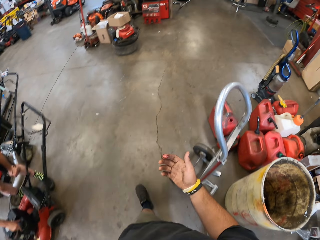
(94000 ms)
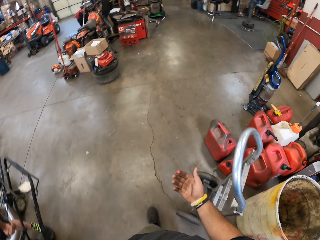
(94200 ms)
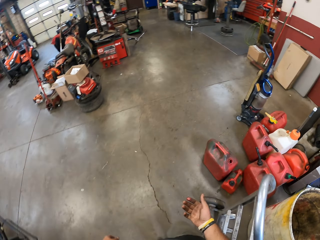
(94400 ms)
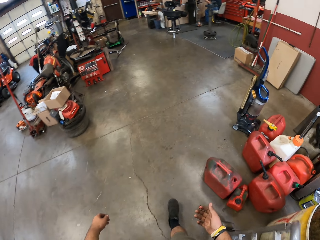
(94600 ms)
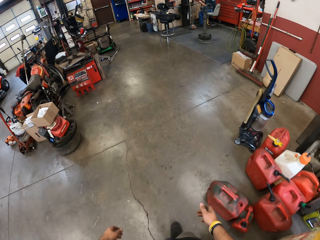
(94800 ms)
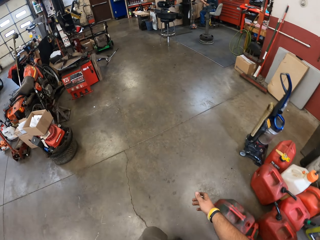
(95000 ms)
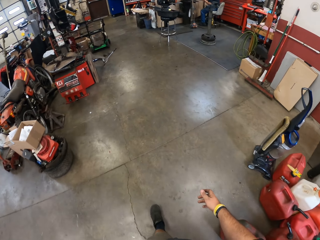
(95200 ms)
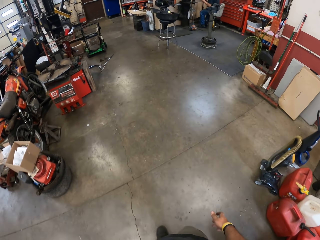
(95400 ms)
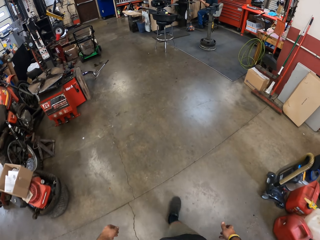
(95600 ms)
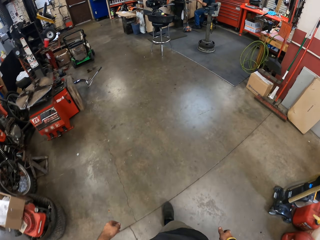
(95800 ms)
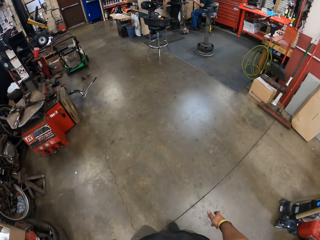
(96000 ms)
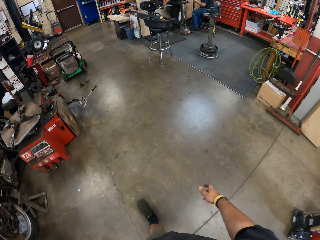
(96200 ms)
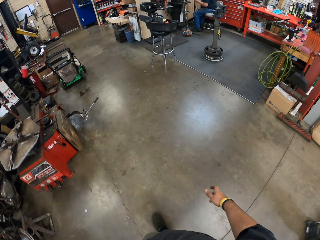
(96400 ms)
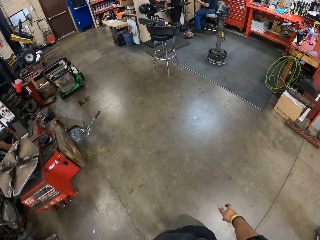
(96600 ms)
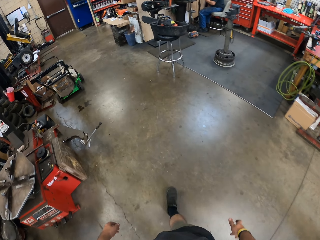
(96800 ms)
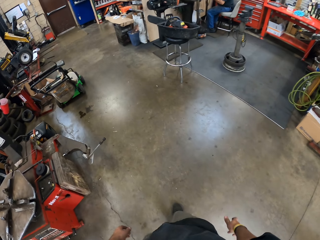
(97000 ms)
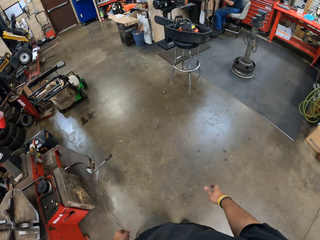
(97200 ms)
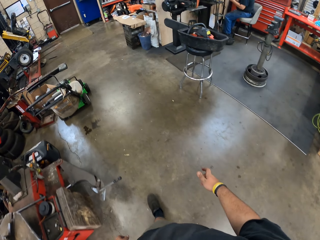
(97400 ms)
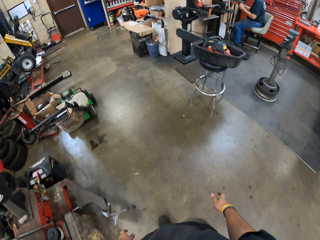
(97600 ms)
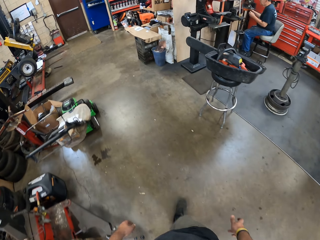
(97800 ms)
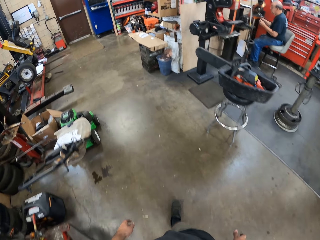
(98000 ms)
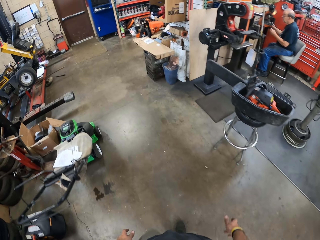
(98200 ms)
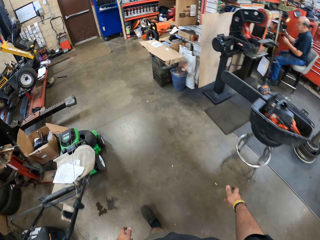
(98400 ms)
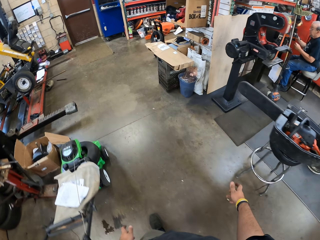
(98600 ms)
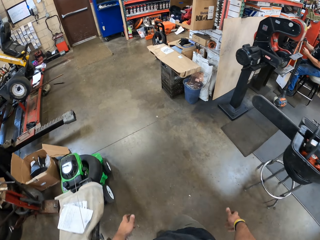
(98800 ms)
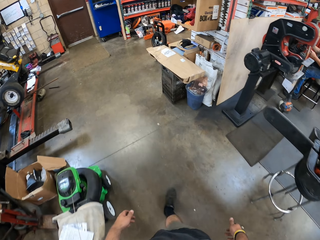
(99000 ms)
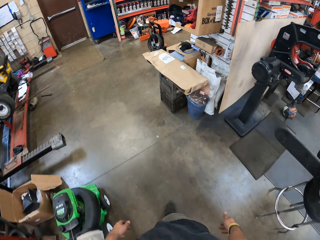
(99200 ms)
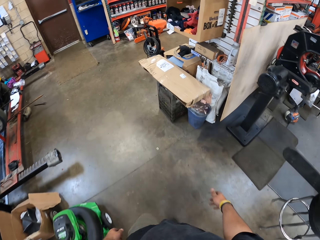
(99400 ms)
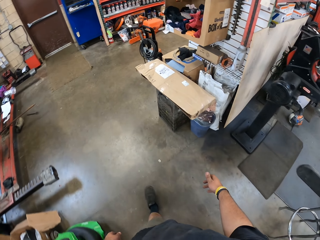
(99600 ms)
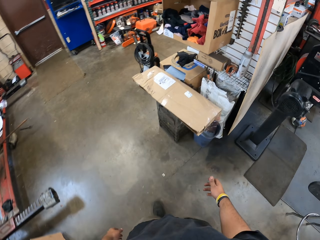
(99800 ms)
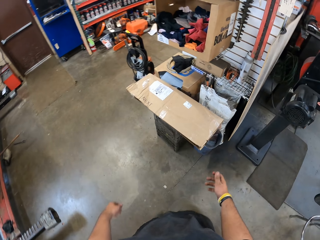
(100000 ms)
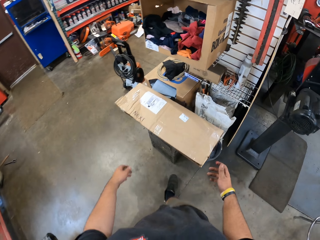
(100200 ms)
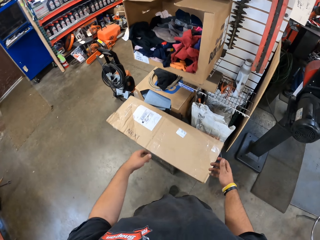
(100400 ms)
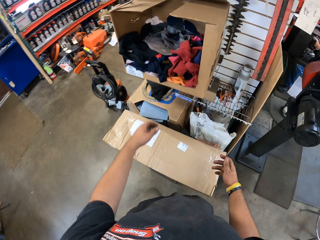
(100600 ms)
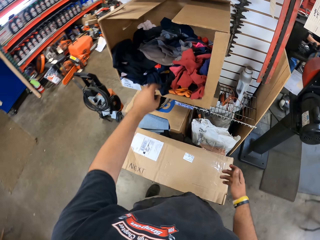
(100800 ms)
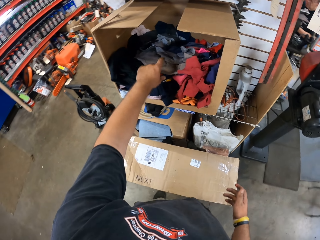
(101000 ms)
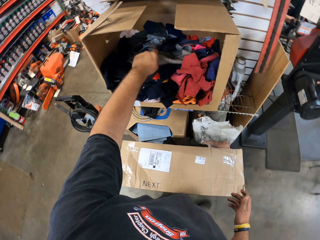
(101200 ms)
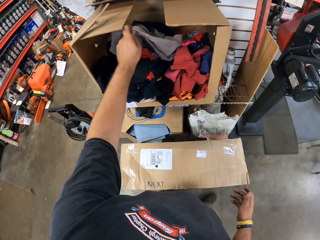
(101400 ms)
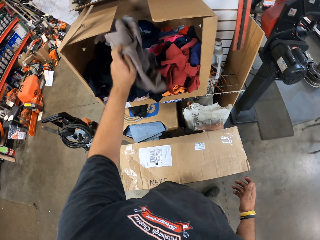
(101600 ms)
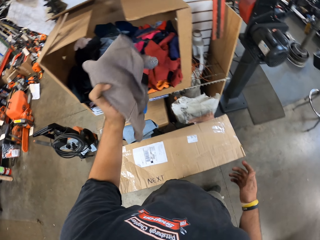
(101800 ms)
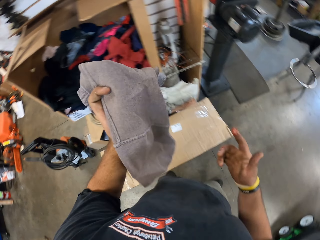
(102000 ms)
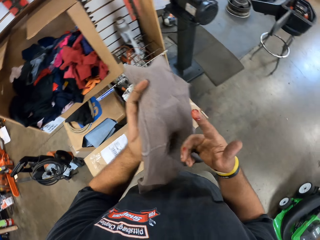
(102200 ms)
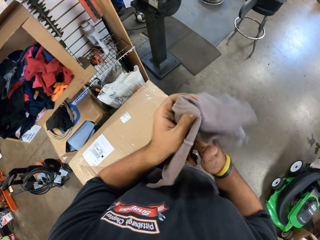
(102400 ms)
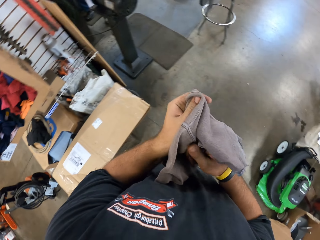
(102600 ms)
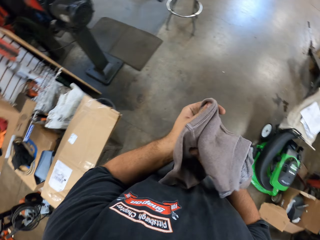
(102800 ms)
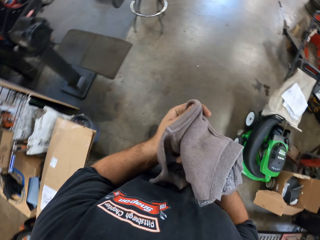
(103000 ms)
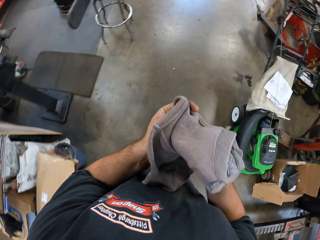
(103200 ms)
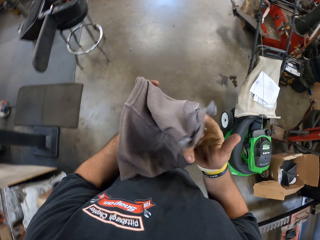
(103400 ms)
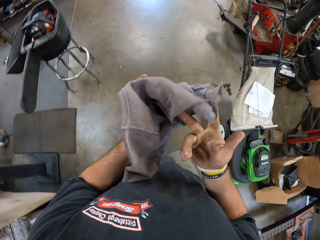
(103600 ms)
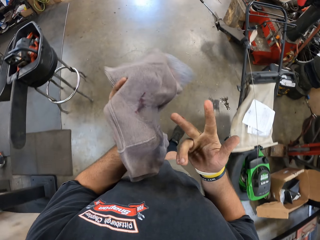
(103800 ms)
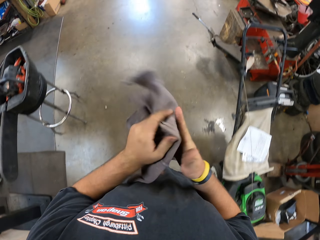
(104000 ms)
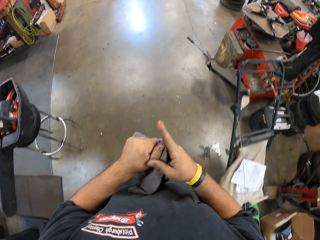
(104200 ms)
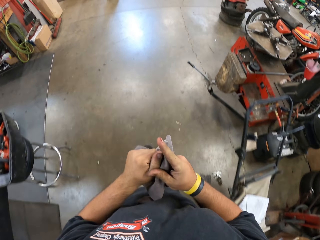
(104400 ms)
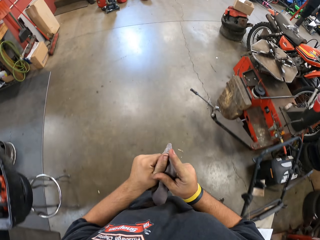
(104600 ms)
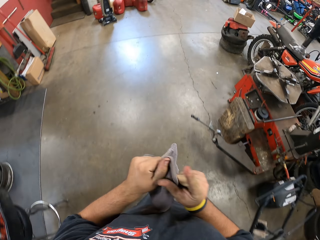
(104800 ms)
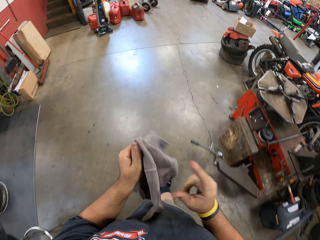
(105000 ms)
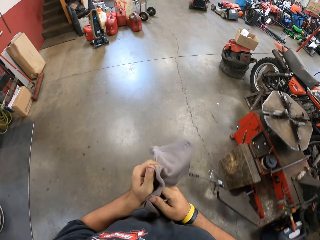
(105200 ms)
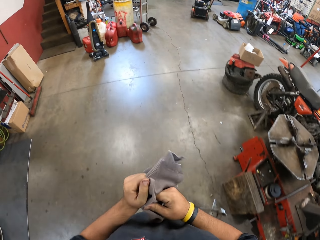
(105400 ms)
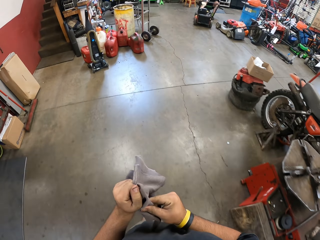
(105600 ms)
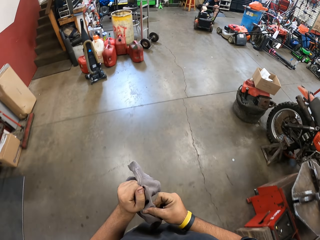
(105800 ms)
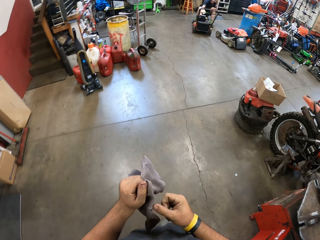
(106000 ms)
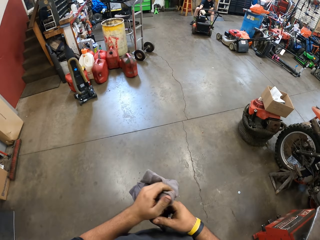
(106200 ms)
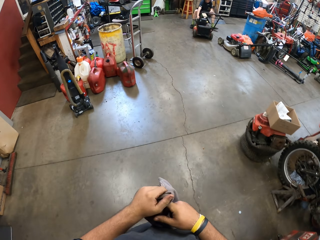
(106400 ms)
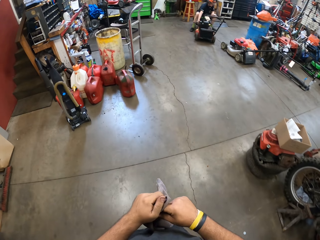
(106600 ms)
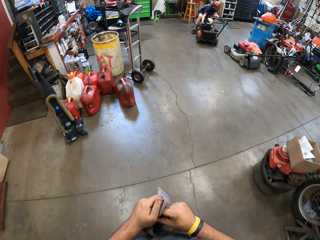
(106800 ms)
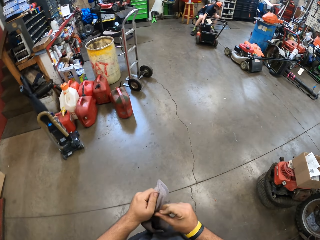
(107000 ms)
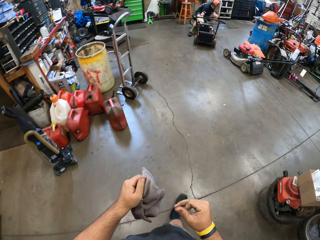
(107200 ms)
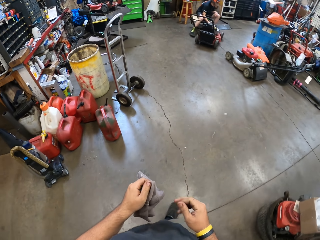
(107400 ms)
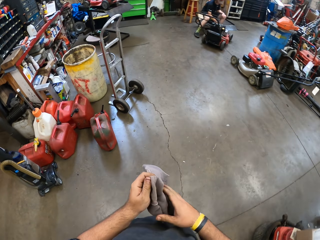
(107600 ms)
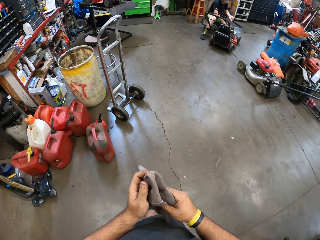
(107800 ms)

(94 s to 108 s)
The camera wearer is walking around. He picks the cloth. He is wiping his hands with the cloth. He walks around.

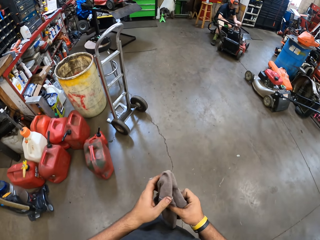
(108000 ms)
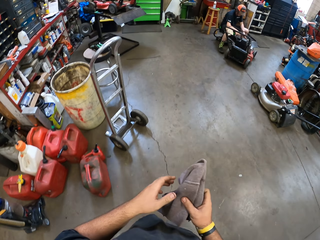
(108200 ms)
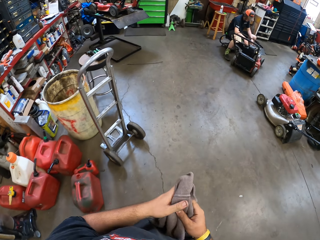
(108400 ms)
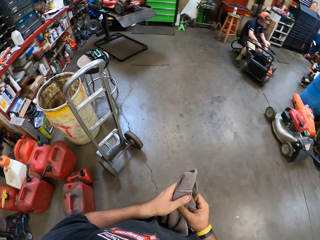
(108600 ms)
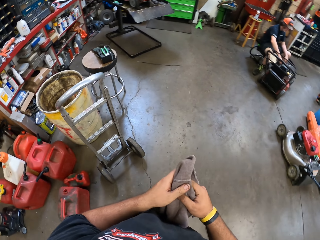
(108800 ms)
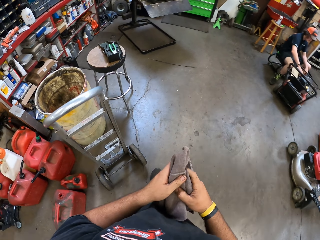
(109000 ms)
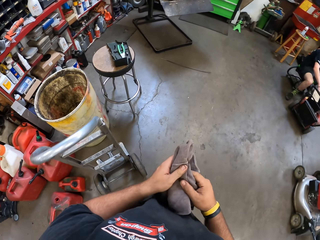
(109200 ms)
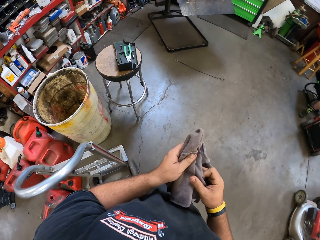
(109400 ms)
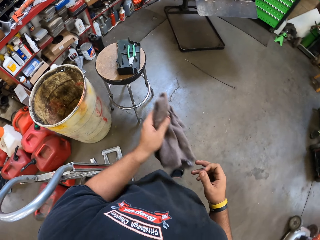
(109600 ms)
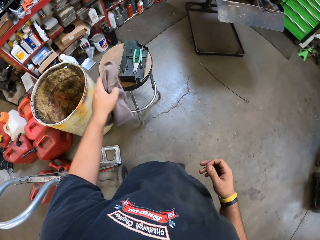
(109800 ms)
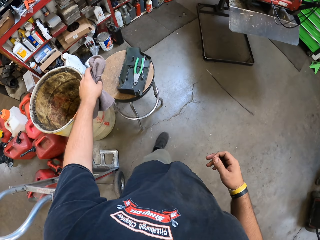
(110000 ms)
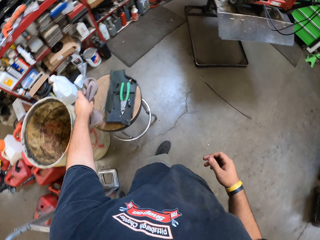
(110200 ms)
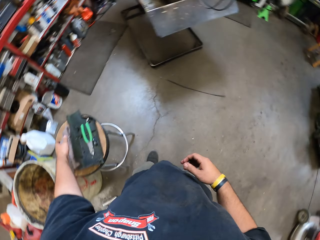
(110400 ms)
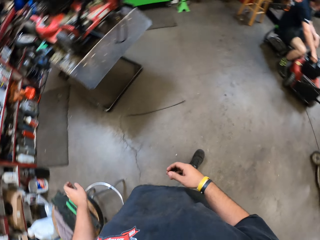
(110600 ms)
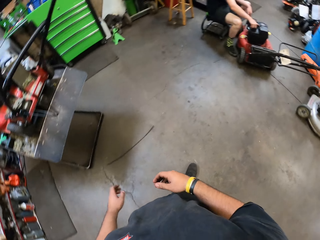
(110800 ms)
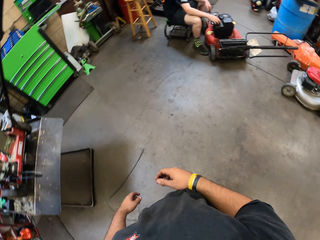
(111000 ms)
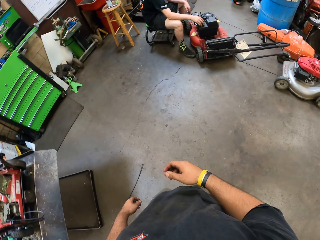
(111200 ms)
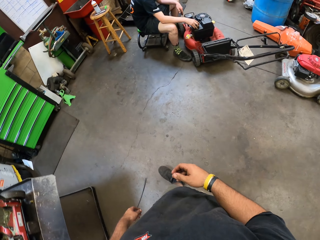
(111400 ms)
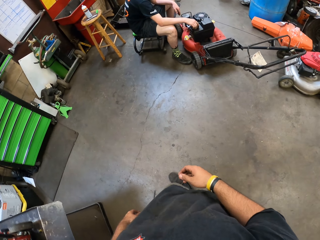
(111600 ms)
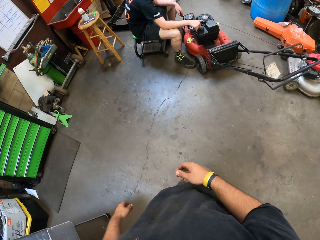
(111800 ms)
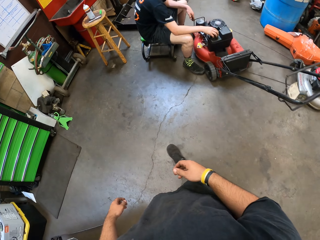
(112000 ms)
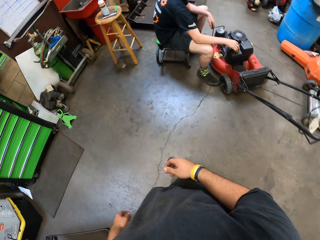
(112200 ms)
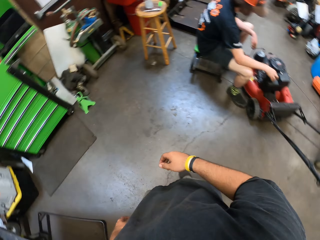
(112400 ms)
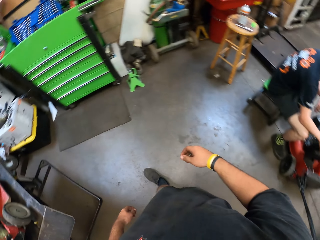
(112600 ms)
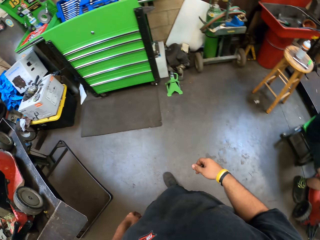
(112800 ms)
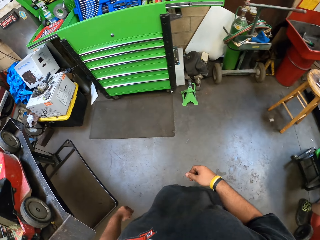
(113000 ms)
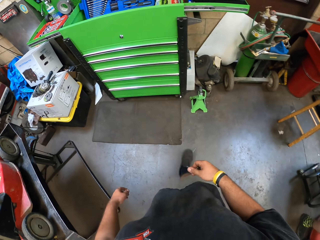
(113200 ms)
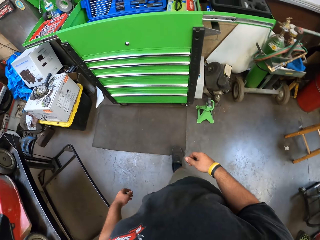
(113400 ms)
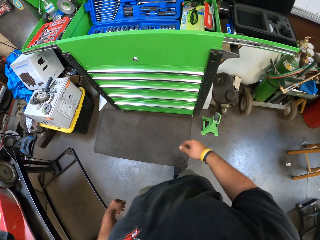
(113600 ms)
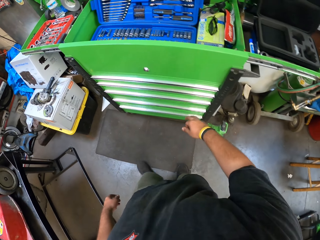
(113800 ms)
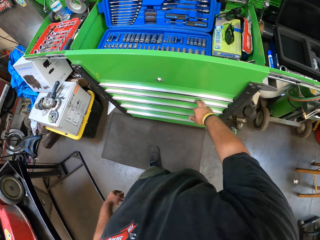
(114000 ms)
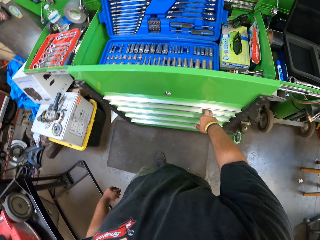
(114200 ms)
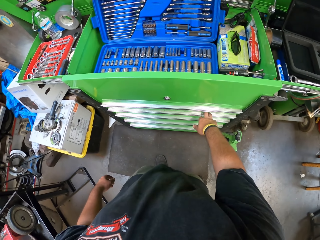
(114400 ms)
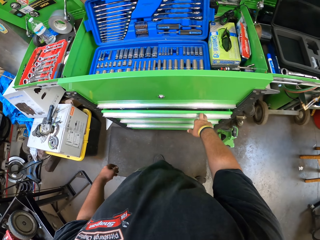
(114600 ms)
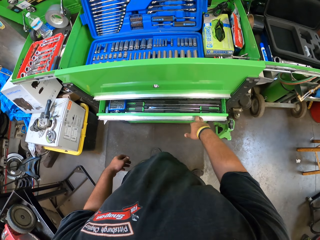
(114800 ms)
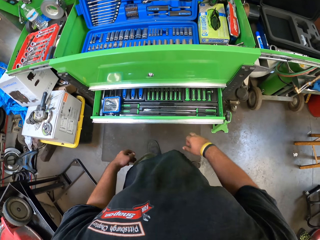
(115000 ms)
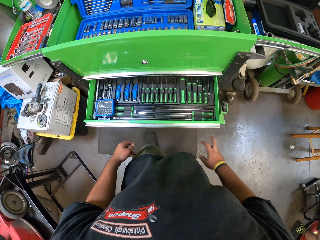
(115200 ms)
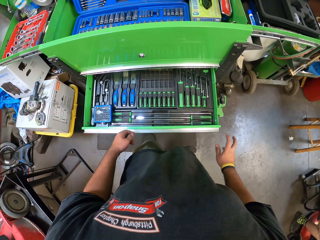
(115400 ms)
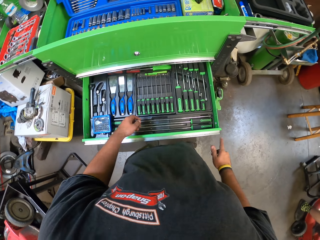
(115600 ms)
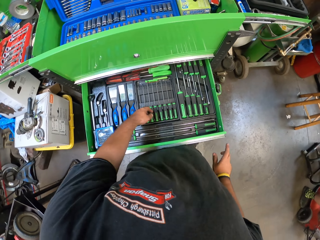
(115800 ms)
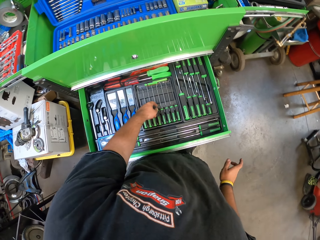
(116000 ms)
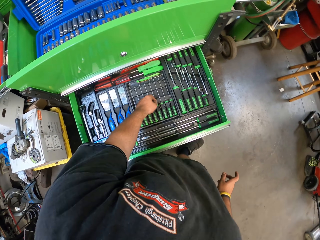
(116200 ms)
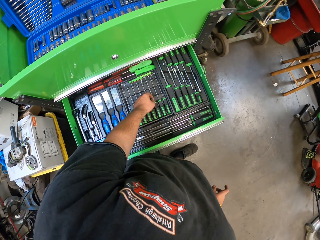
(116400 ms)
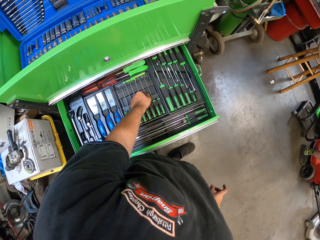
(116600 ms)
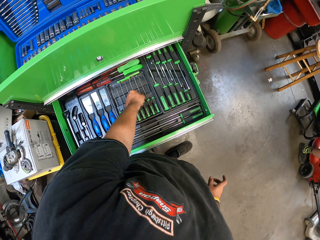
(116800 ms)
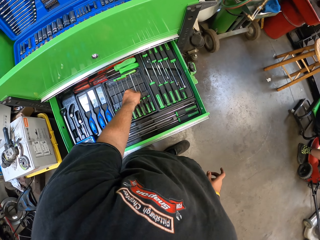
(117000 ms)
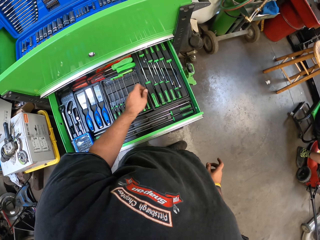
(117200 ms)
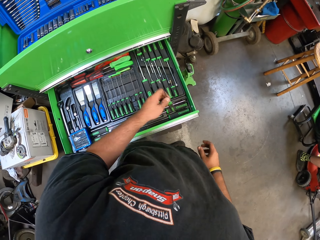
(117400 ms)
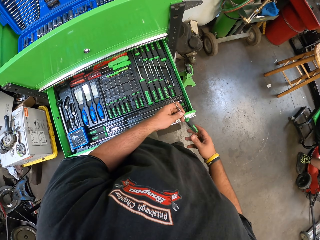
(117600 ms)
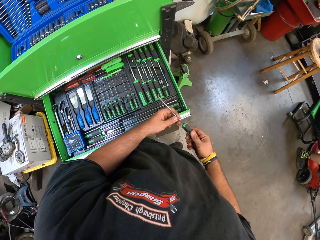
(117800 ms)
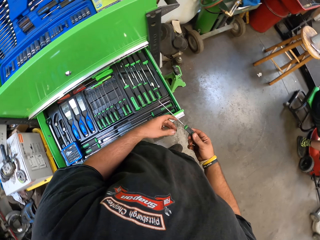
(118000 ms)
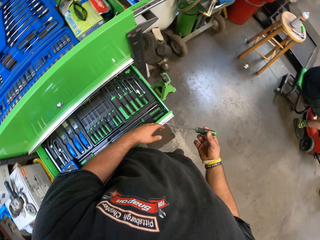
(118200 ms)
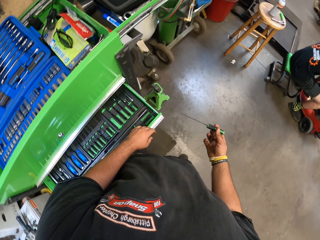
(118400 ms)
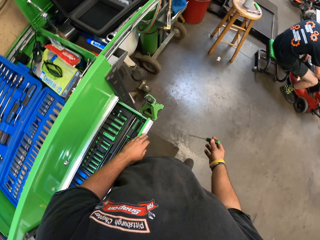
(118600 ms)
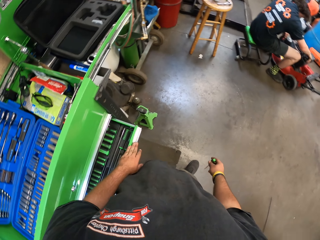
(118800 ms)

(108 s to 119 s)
The camera wearer drops the cloth and walks around. They are testing a grass cutter. They open the drawer, pick the screwdriver and close the drawer.
